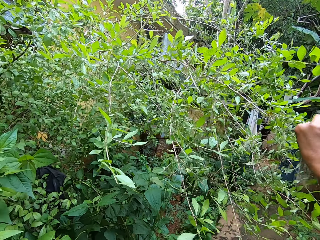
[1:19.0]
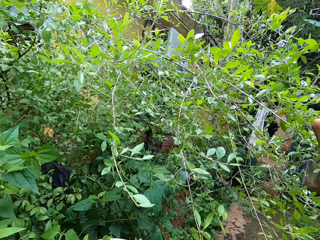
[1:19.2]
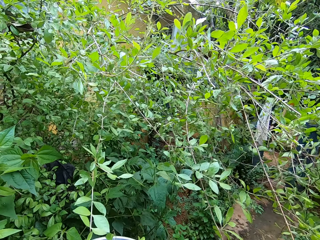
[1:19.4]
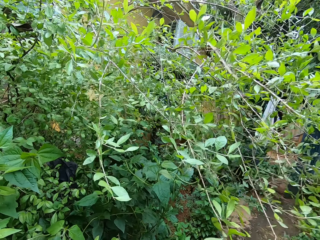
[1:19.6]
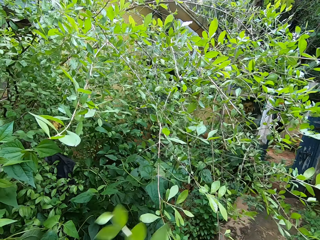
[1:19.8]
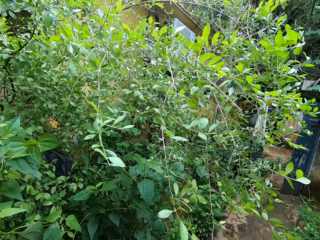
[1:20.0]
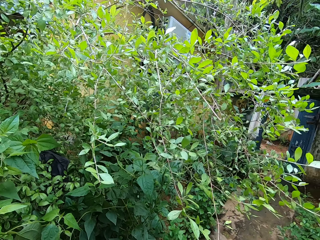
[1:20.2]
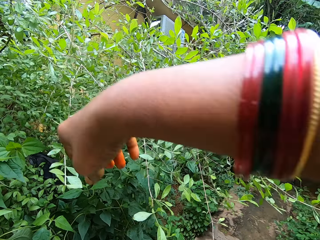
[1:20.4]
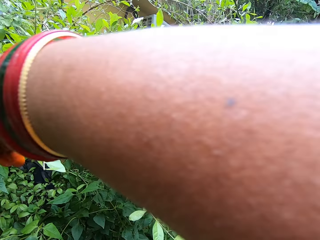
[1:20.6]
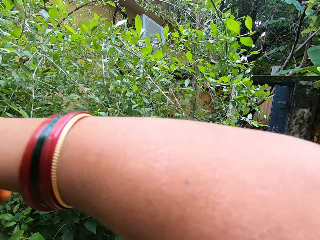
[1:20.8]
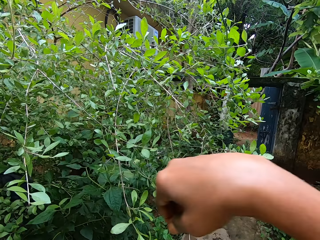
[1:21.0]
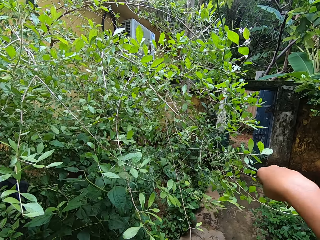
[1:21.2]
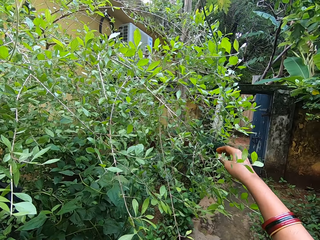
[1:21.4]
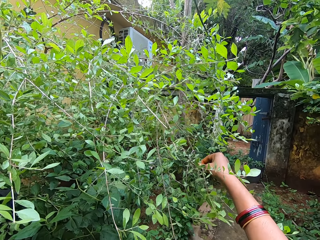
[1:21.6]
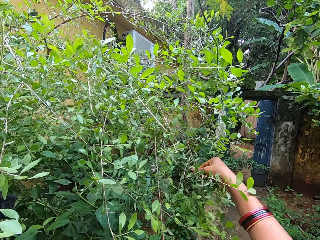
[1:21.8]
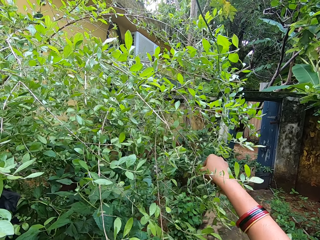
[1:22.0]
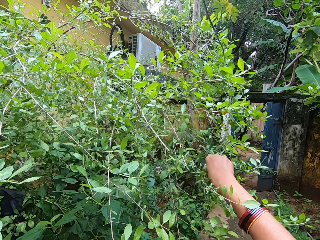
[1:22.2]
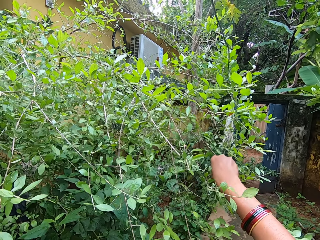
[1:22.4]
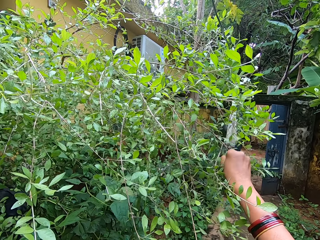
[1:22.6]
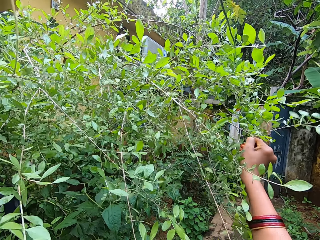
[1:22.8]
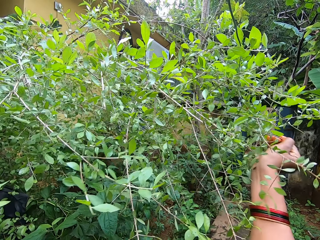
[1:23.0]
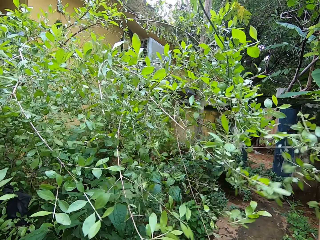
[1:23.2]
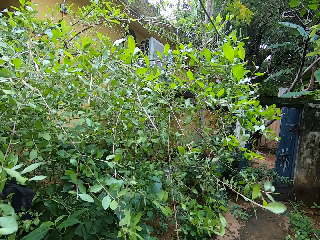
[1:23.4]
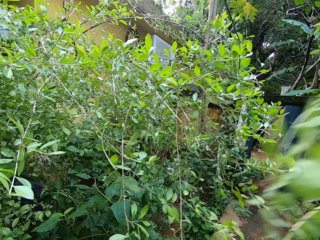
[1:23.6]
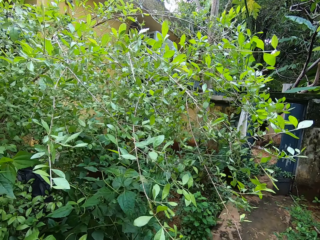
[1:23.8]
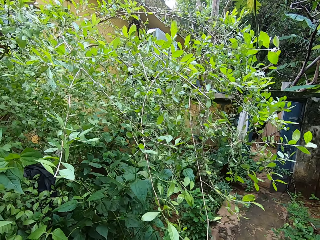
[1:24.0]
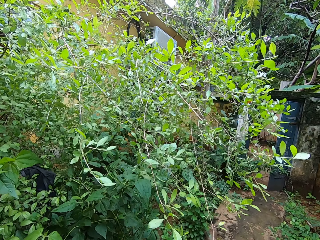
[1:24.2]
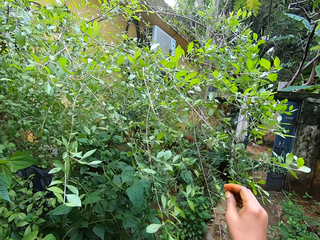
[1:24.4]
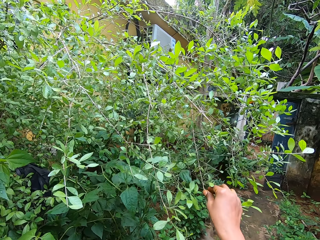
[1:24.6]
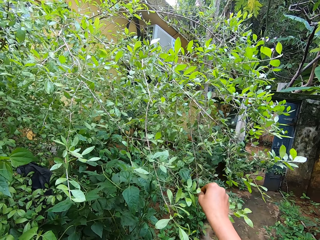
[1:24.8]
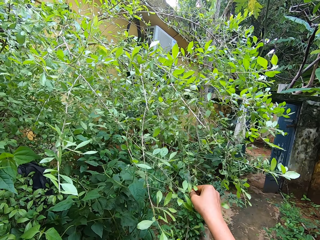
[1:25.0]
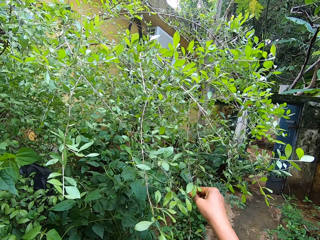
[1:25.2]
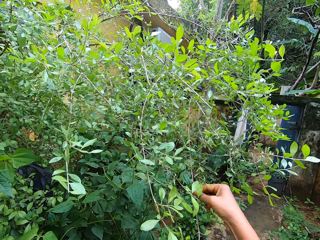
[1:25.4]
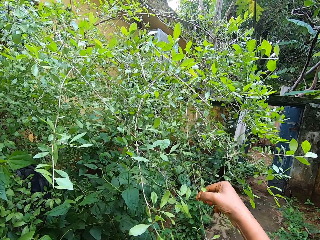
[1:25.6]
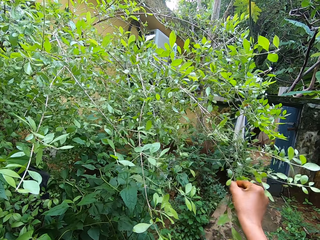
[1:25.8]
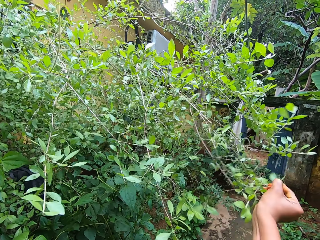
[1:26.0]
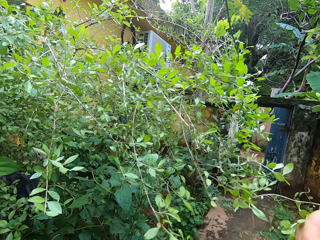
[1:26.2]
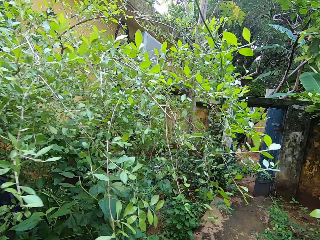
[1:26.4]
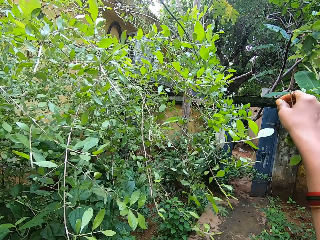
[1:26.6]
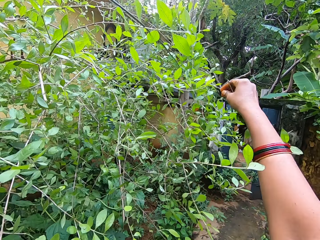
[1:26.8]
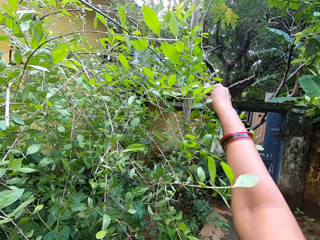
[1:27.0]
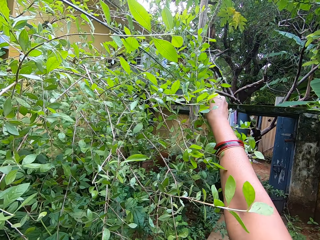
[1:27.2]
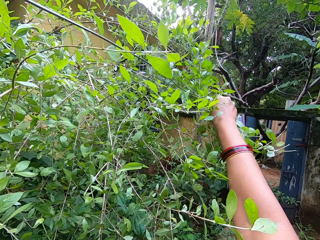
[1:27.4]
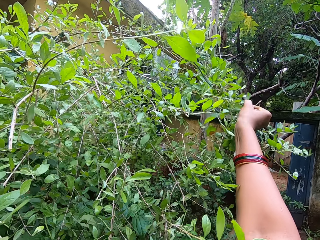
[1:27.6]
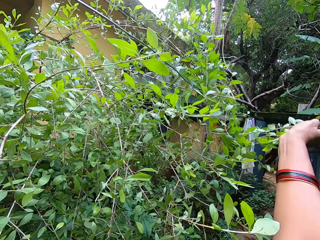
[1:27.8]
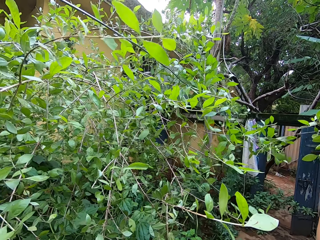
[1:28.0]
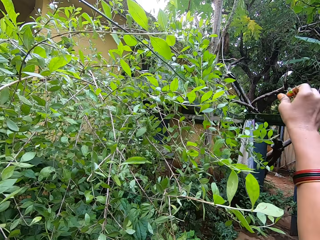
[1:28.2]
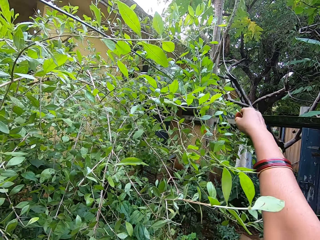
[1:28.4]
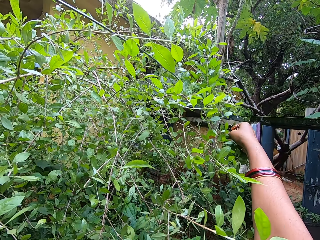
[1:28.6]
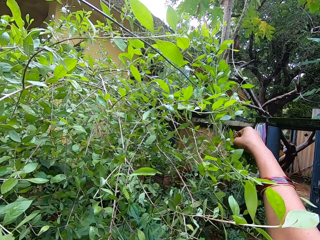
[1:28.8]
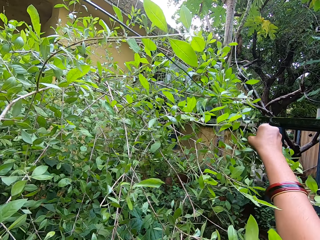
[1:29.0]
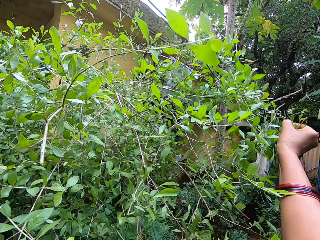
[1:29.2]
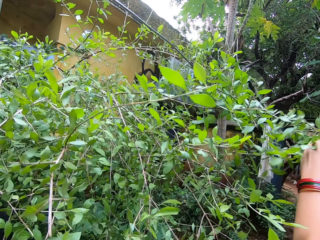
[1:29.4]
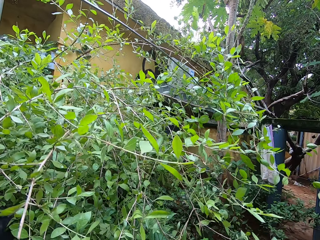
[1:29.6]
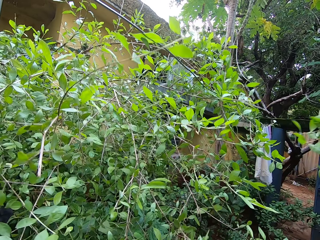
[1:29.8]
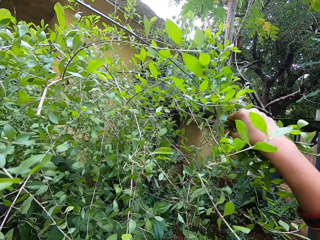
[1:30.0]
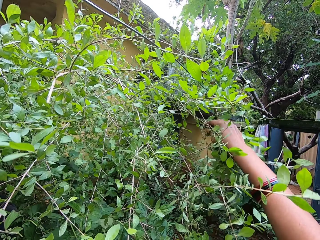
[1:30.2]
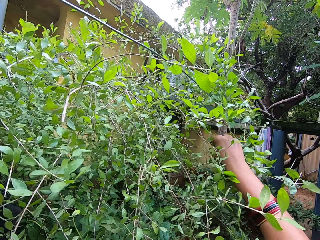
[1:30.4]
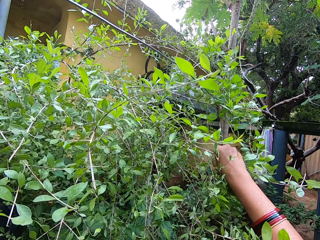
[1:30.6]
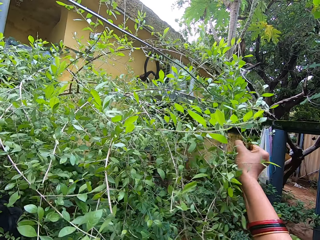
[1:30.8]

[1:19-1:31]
The camera wearer plucks leaves from a tree with her right hand. She breaks a branch from a shrub. She plucks leaves from the tree with her right hand. She breaks a branch from the shrub. She does so again. She plucks leaves from the tree with her right hand.

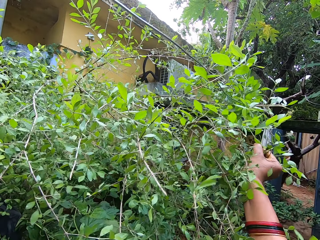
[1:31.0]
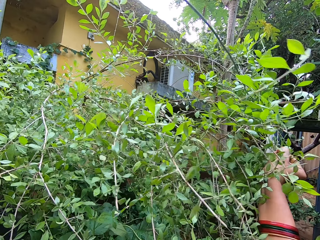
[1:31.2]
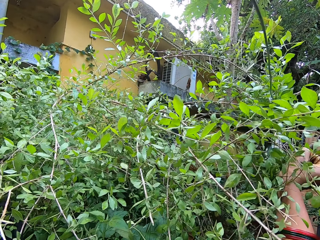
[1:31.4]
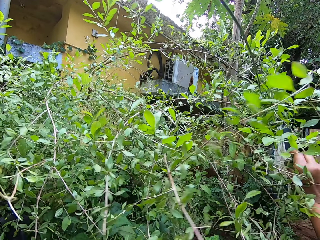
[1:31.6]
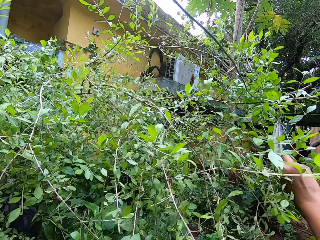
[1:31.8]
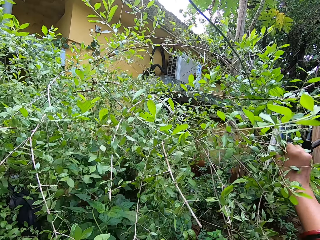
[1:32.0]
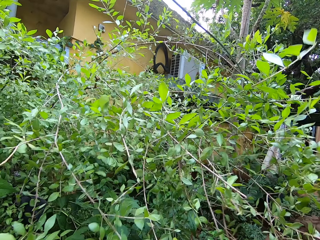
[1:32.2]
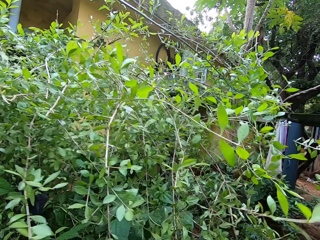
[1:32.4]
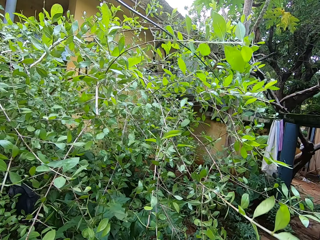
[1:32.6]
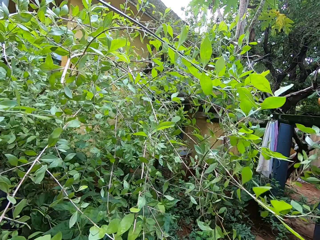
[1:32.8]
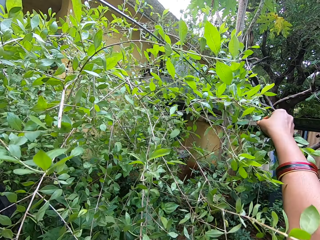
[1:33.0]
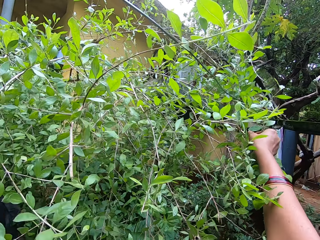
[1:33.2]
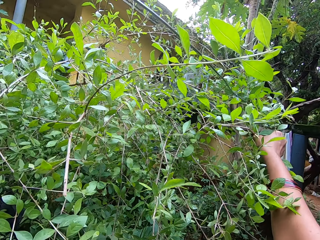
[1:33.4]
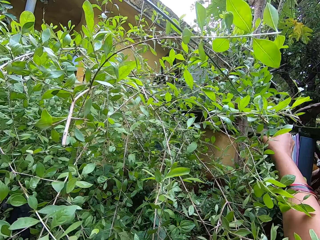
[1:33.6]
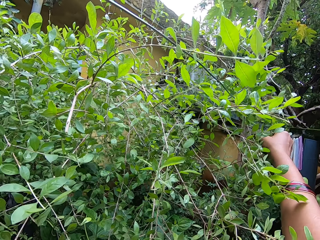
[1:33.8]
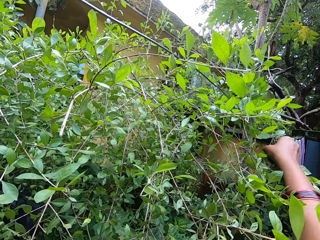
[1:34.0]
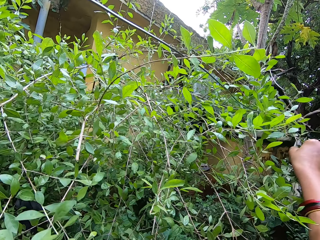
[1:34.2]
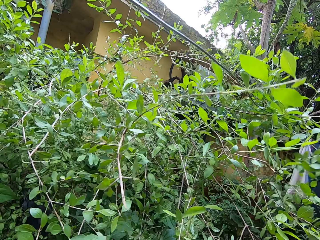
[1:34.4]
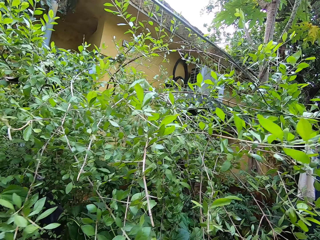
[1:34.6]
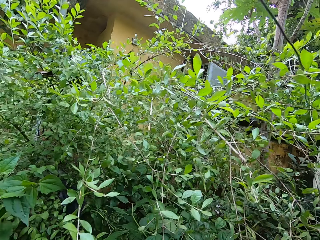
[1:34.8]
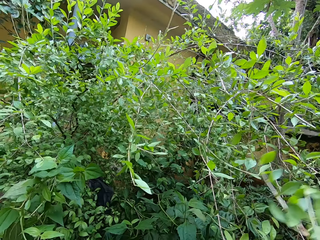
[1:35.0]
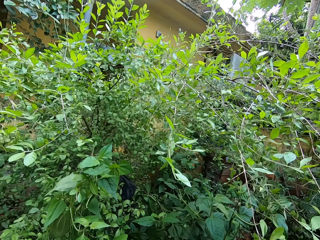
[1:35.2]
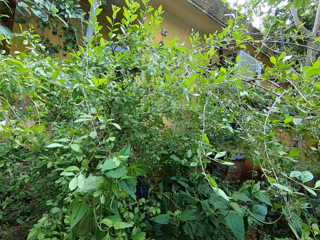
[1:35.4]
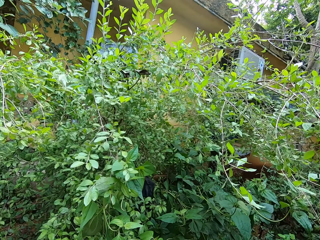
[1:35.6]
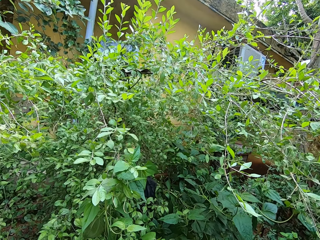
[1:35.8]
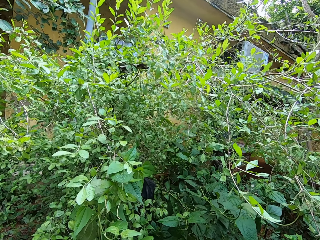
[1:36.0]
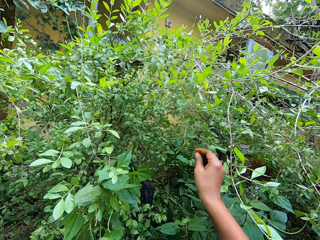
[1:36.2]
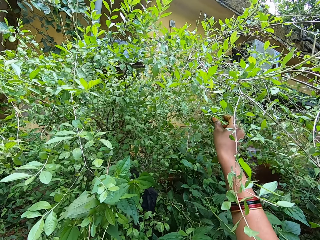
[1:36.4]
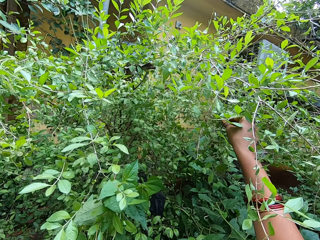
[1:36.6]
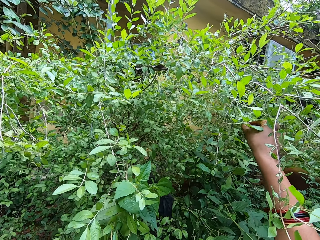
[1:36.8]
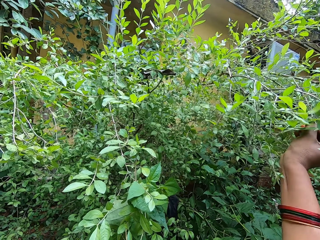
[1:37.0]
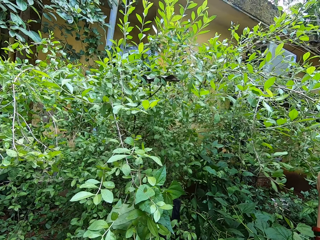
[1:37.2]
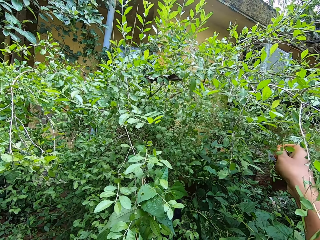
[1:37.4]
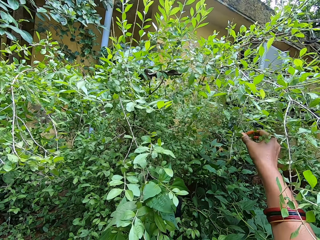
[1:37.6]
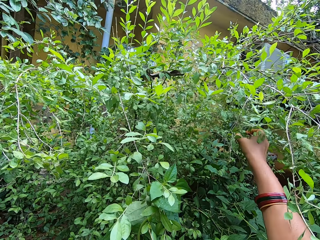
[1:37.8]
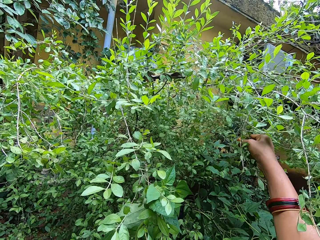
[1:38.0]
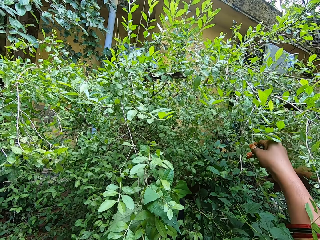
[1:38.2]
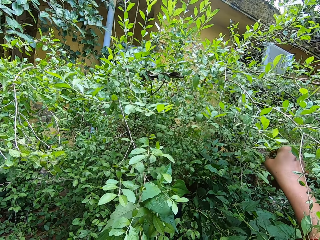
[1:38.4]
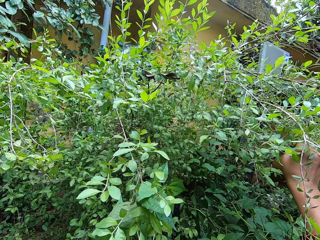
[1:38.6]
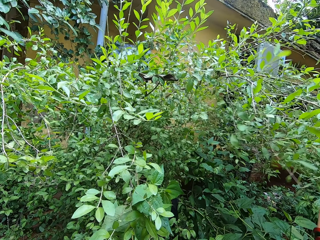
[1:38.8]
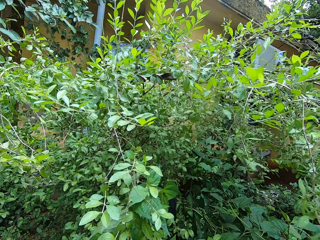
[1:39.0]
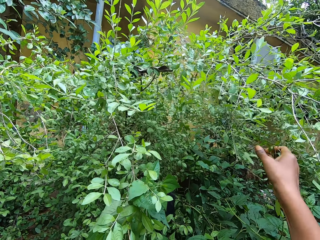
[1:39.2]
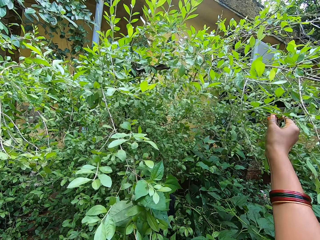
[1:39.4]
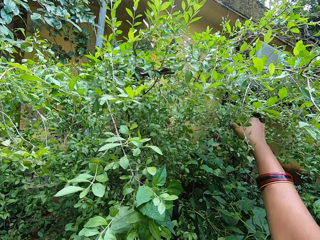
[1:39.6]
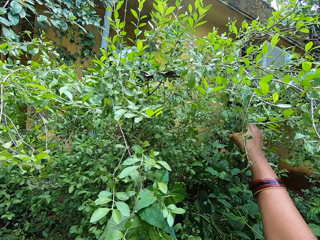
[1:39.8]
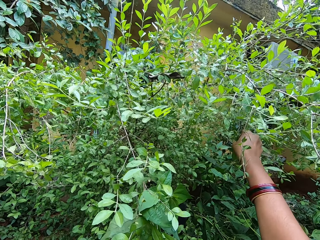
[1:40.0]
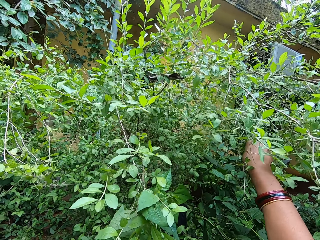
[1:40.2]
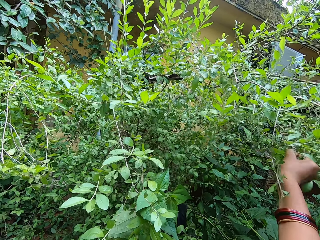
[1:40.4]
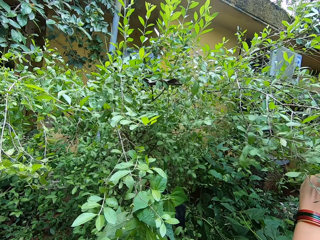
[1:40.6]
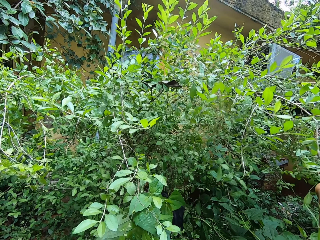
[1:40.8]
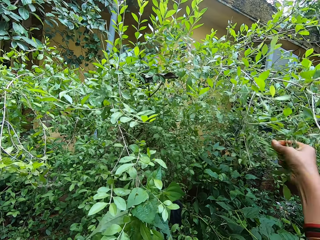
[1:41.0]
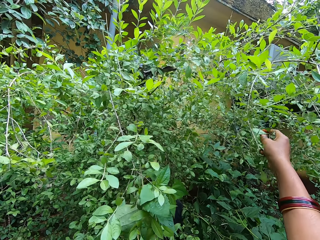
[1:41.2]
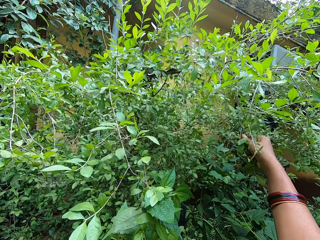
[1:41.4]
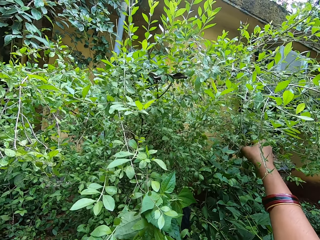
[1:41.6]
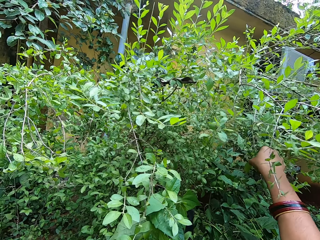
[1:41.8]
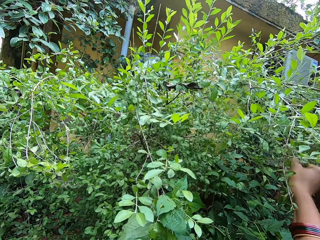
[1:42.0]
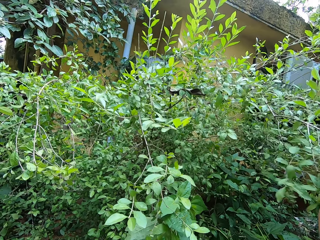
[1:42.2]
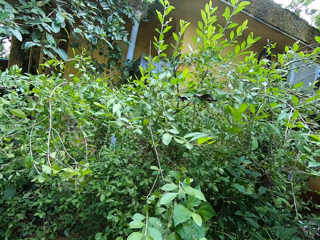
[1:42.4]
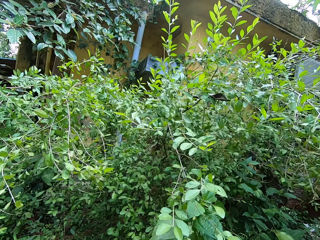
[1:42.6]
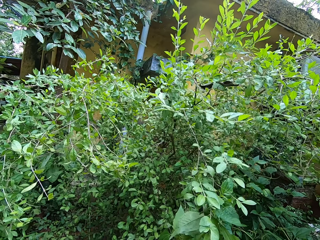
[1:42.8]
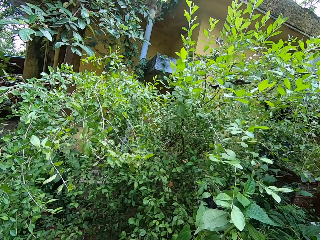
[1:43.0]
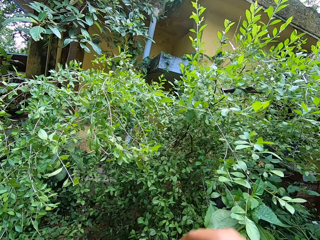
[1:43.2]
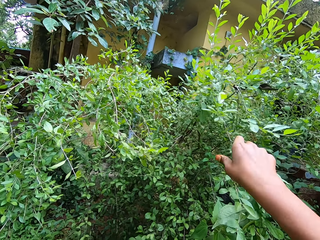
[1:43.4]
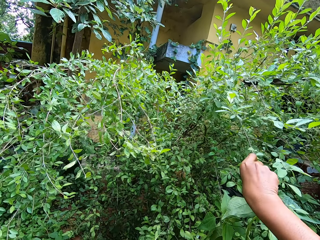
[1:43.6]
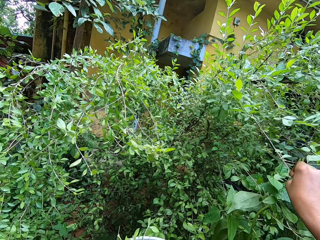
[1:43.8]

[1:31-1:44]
The camera wearer plucks leaves from a tree with her right hand. She breaks a branch from a shrub repeatedly. She plucks leaves from the tree with her right hand. She breaks a branch from the shrub. She plucks leaves from the tree with her right hand. She breaks a branch from the shrub. She does so again.
